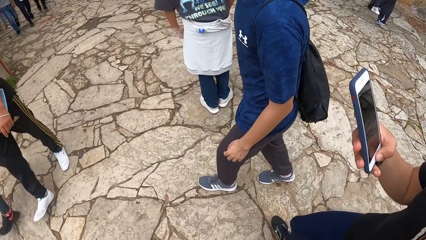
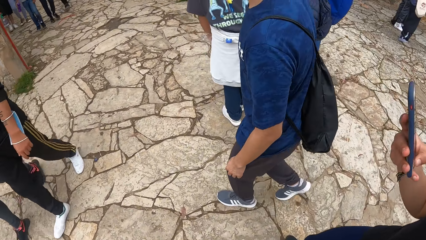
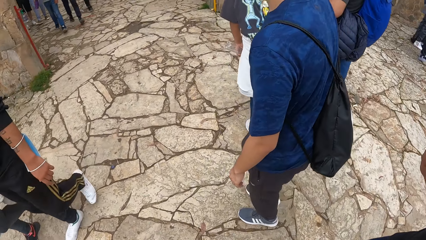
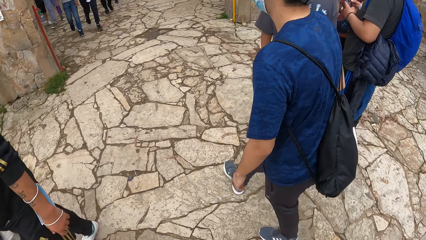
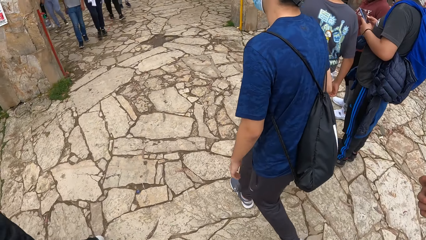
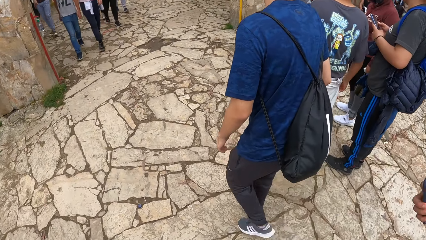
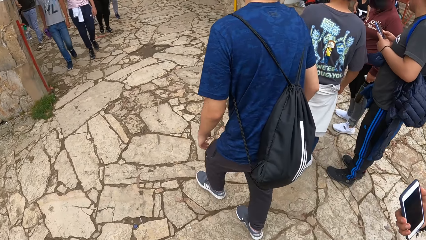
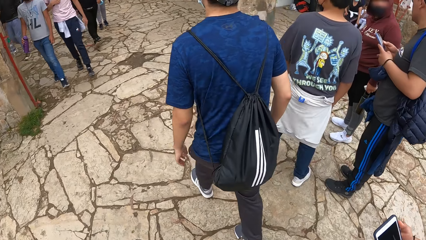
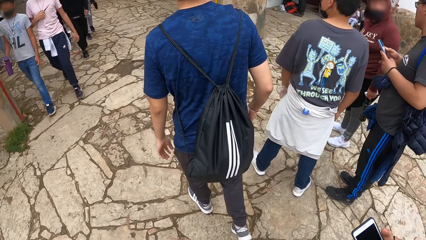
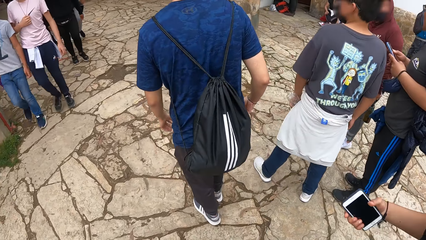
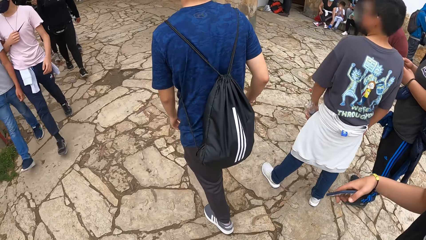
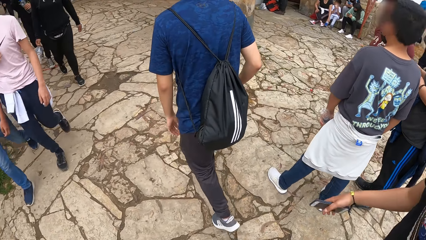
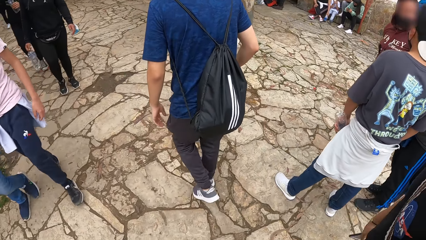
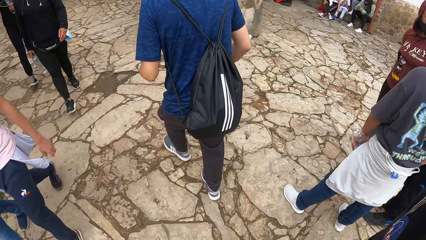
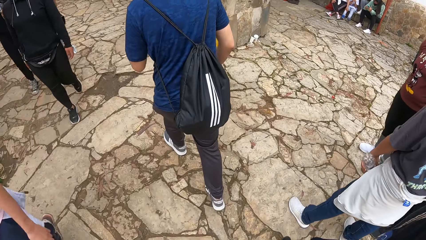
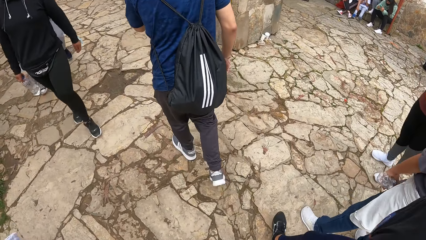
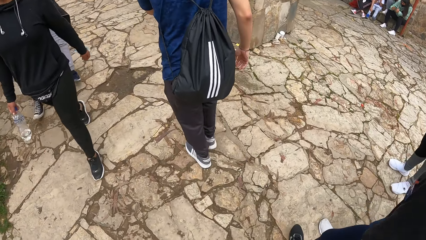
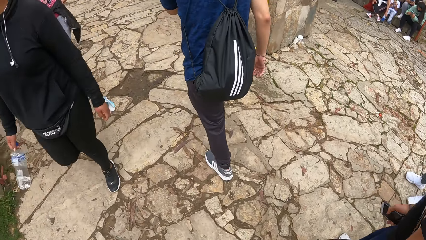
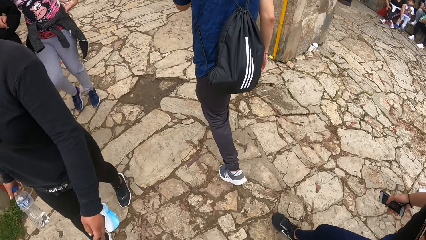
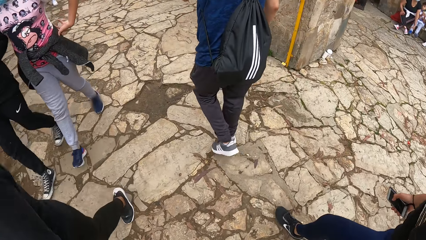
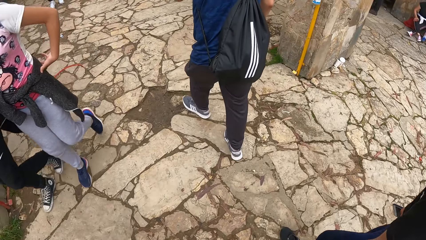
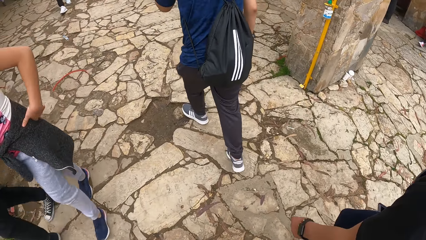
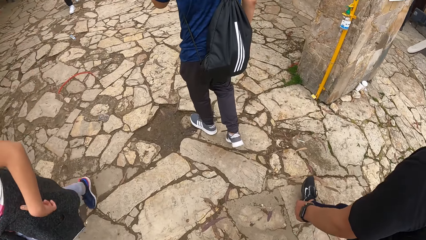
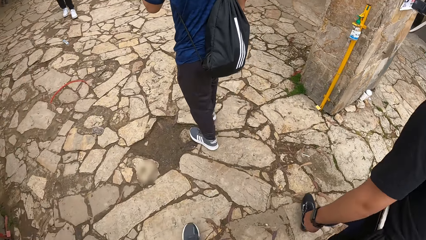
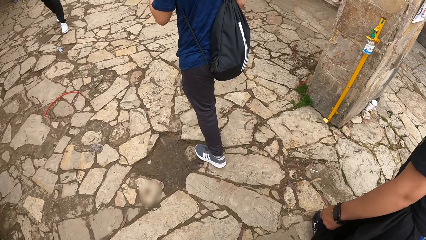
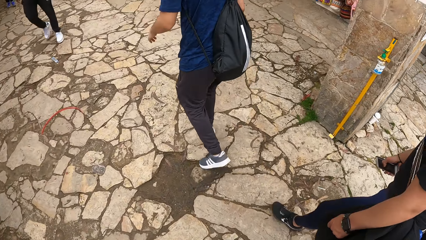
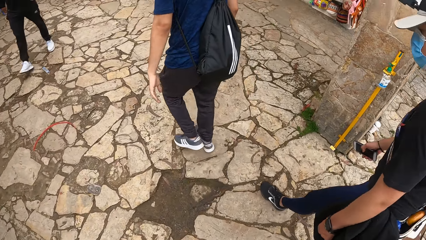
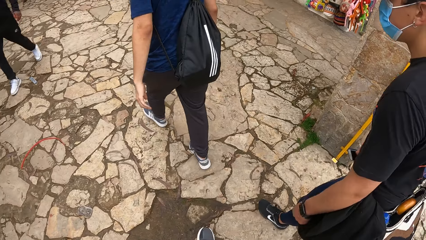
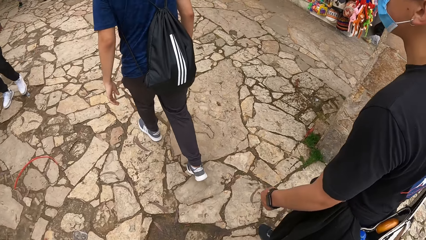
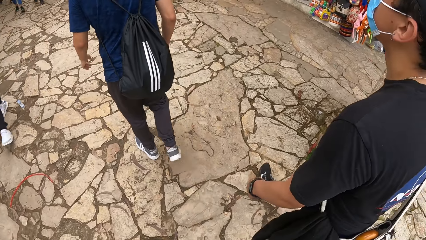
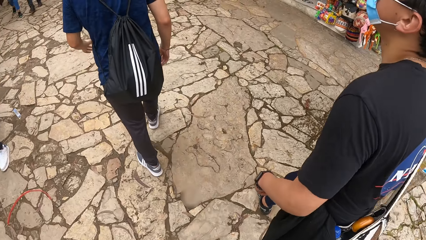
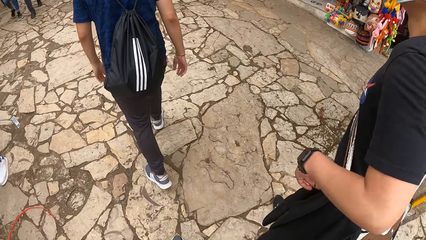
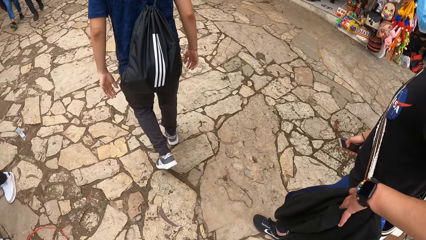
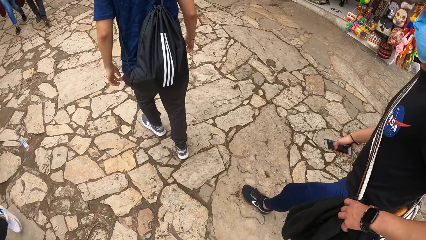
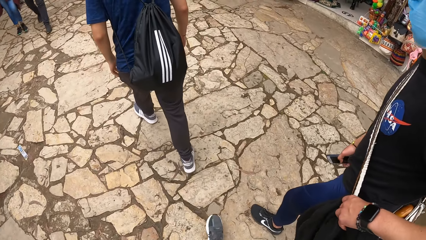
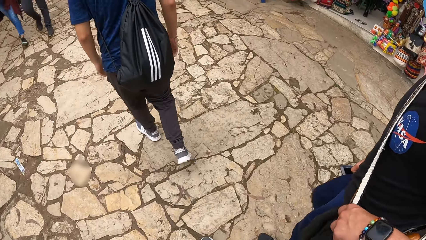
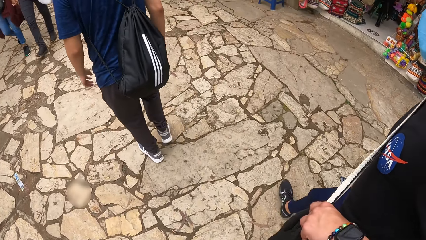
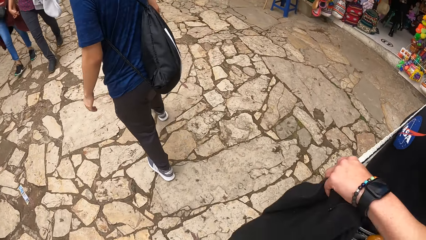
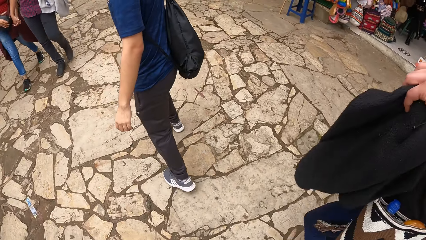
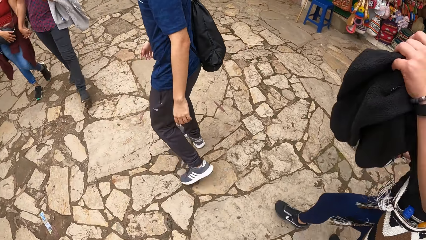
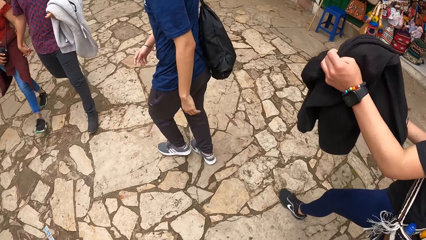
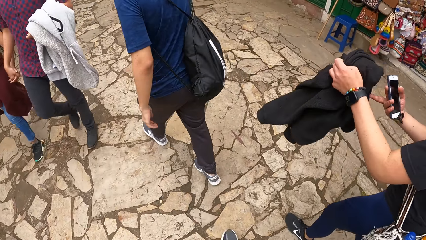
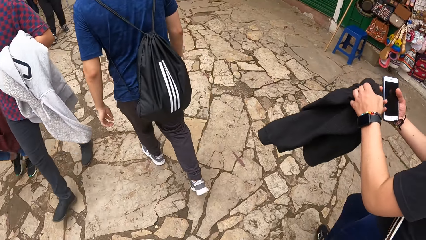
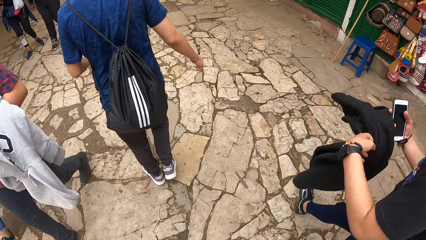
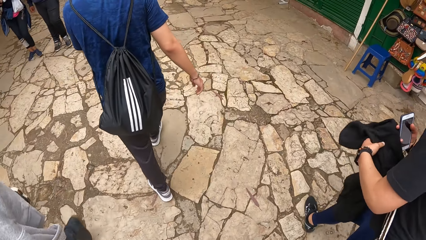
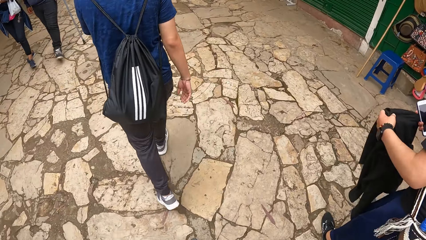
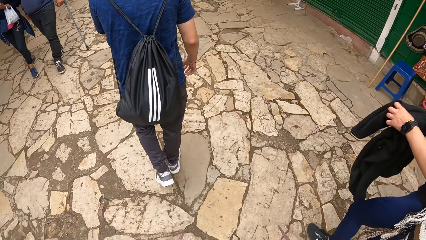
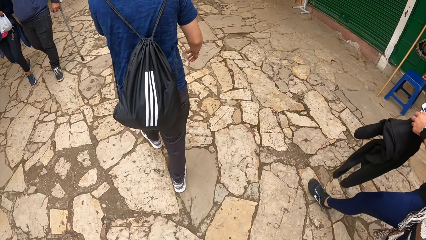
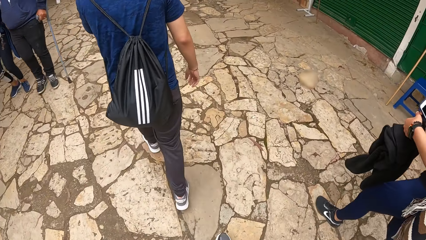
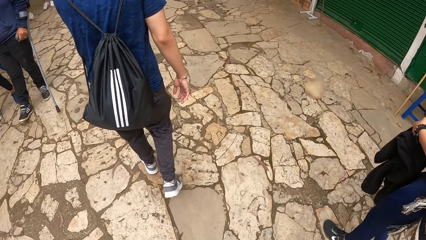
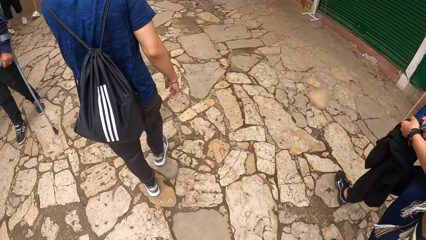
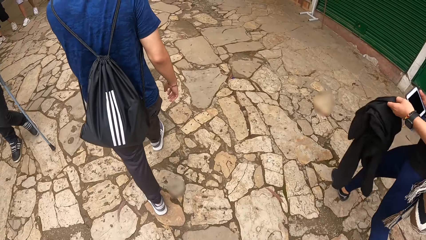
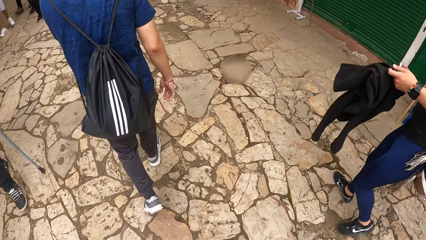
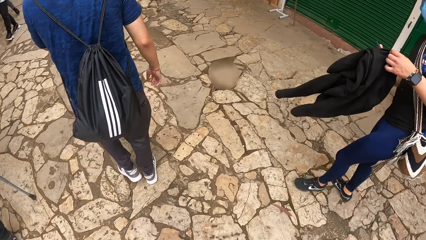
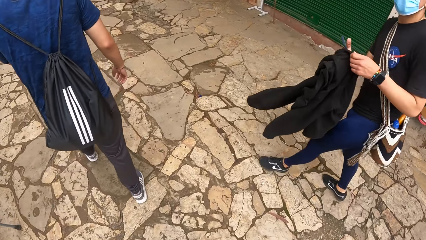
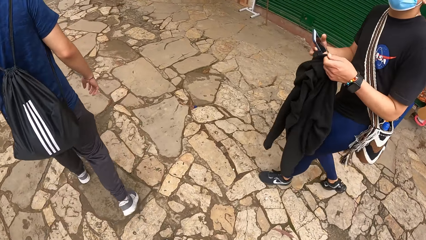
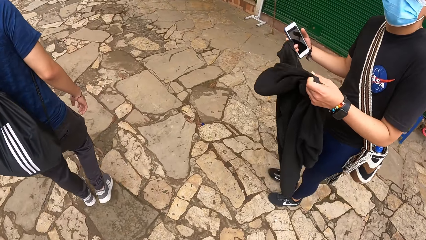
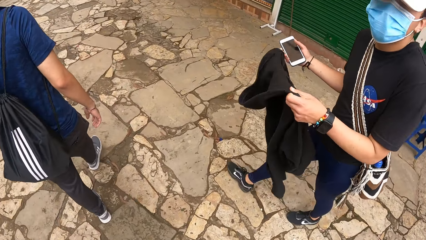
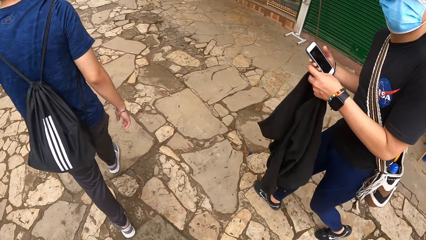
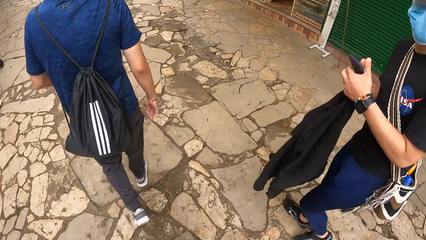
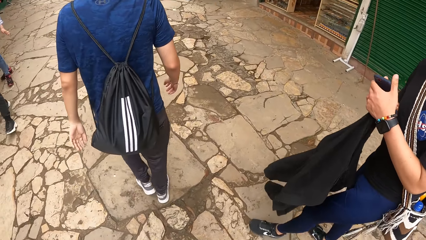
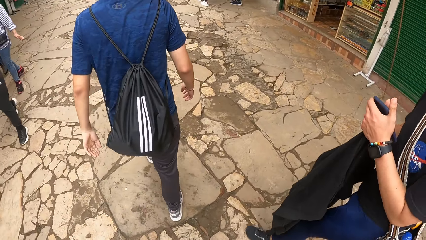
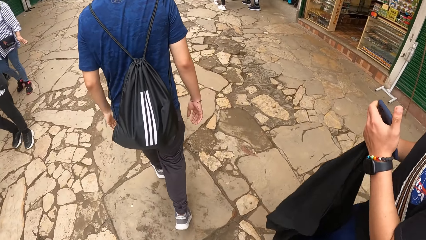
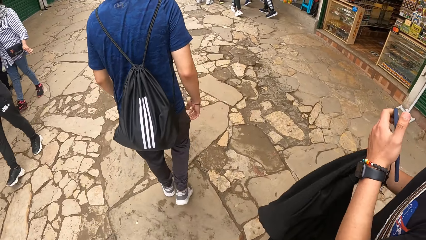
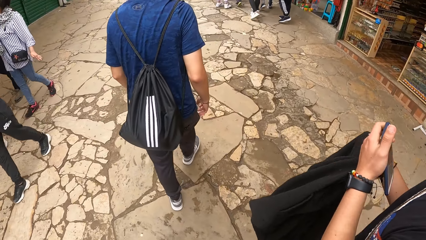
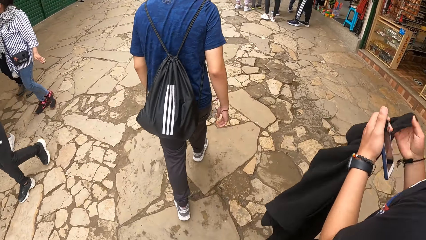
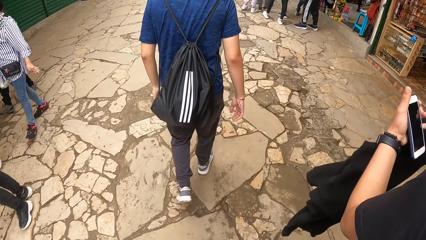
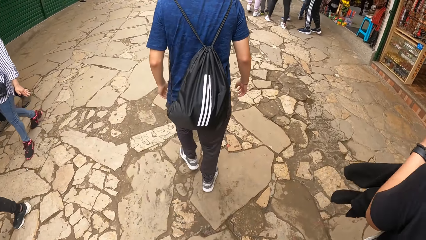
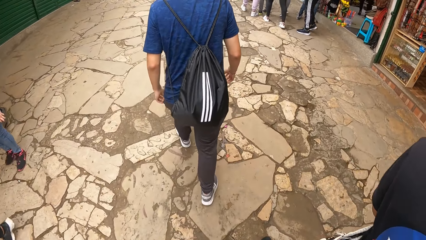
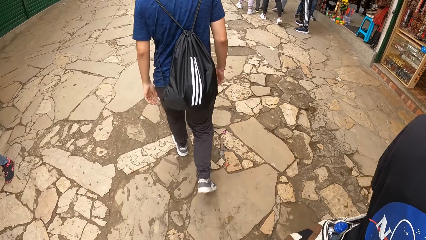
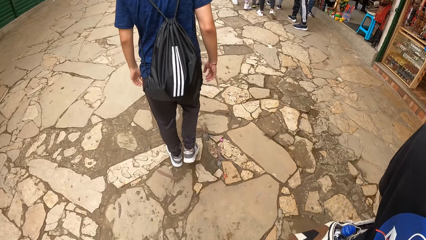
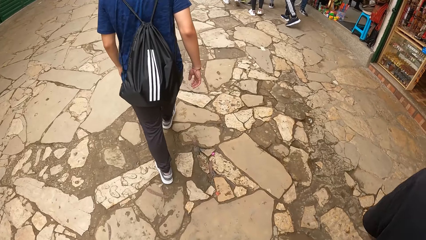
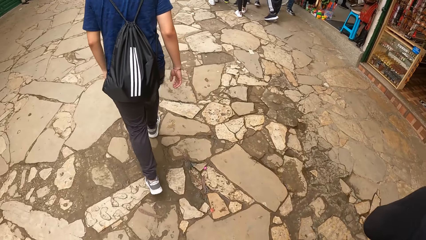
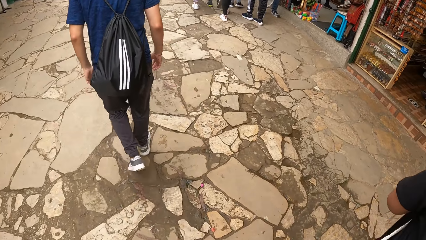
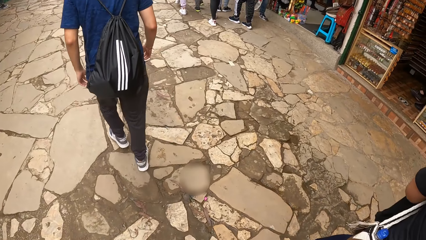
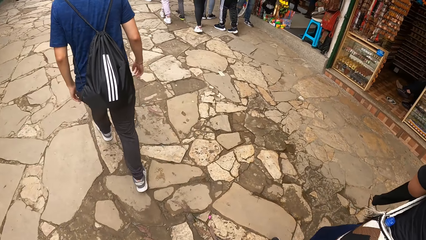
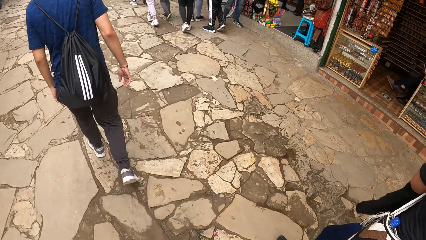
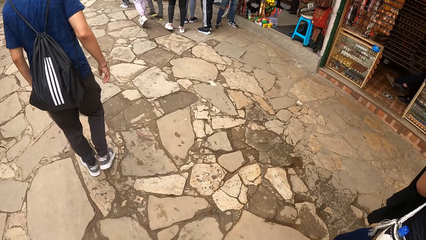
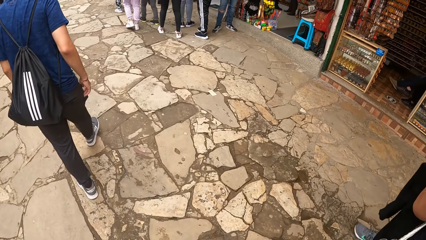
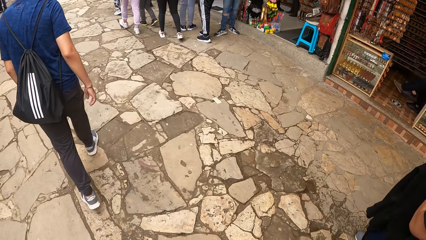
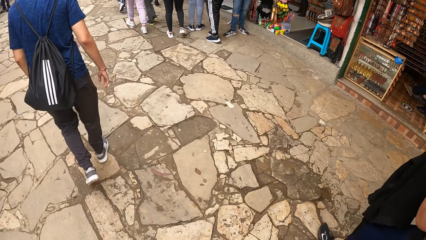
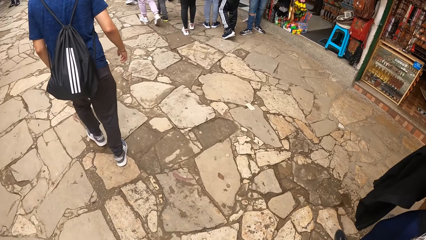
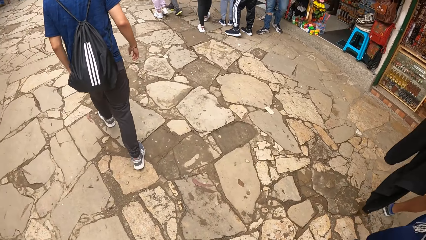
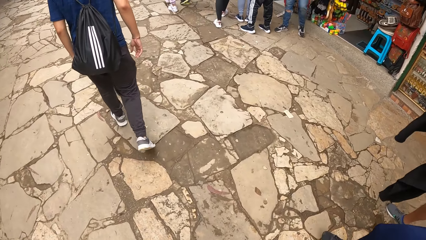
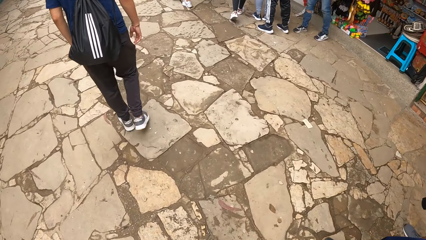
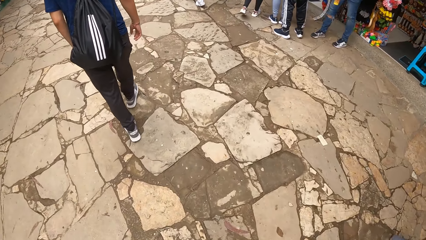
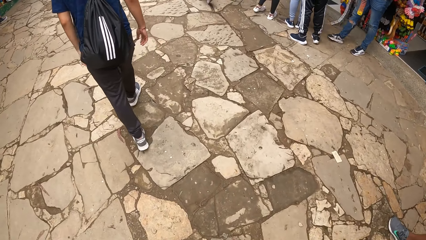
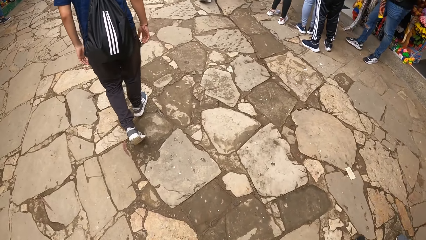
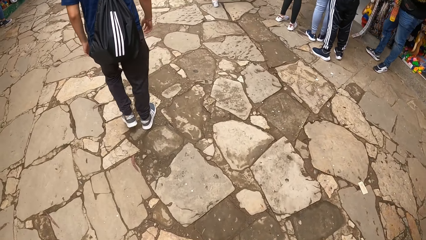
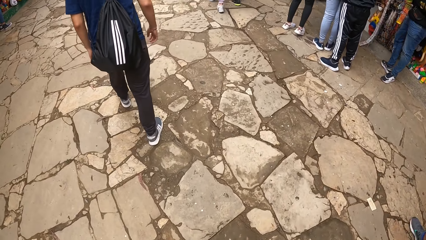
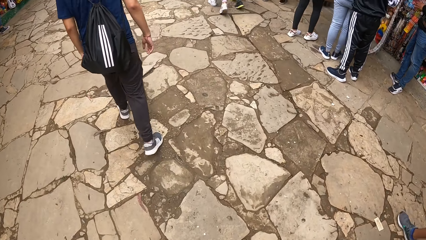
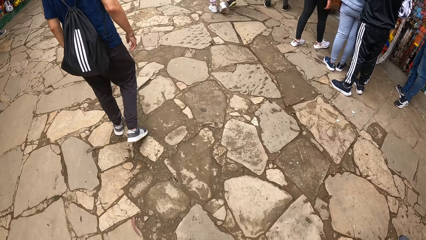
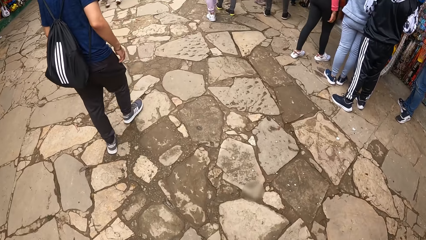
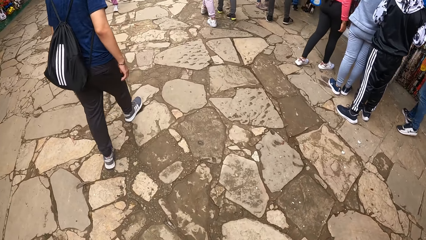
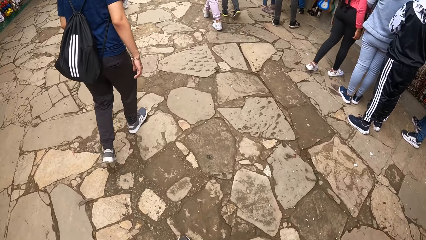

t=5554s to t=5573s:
The camera wearer walks around. The man adjusts the bag on his shoulder with his left hand. The man picks up the sweater on the bag on his shoulder with his left hand. The man stretches the sweater with both hands. The man transfers the phone in his right hand to his left hand. The man wears the sweater with both hands.
